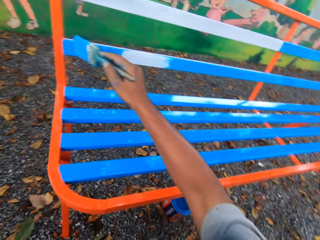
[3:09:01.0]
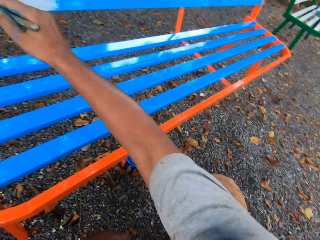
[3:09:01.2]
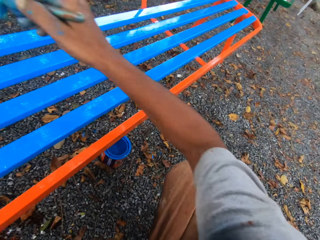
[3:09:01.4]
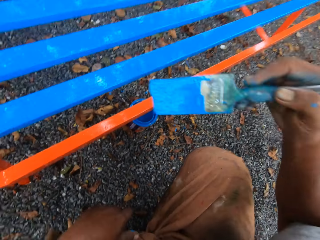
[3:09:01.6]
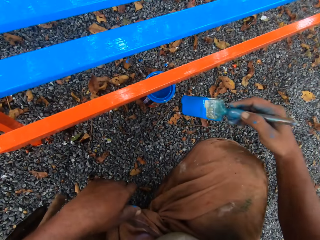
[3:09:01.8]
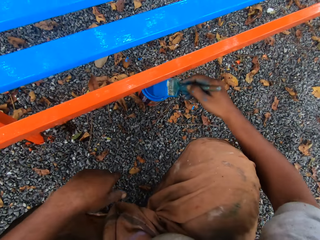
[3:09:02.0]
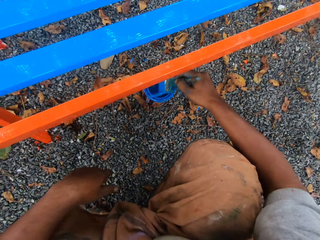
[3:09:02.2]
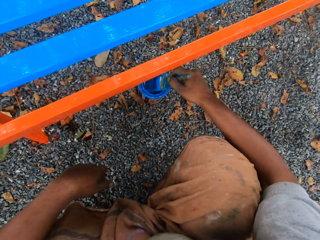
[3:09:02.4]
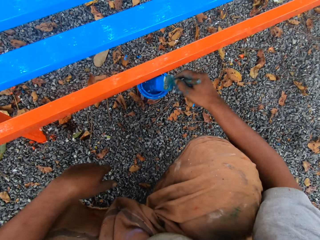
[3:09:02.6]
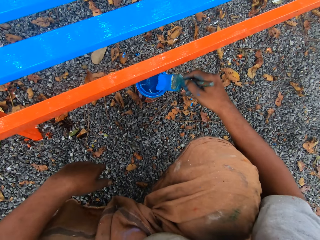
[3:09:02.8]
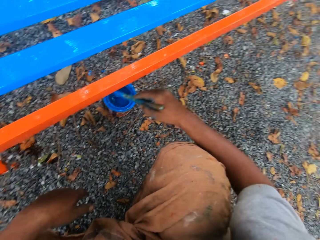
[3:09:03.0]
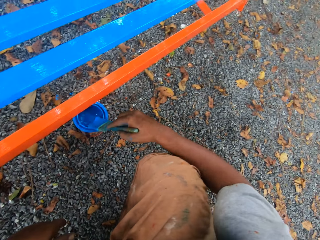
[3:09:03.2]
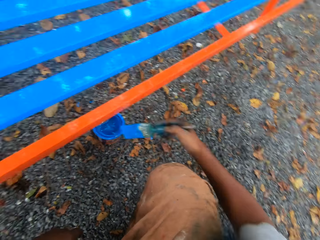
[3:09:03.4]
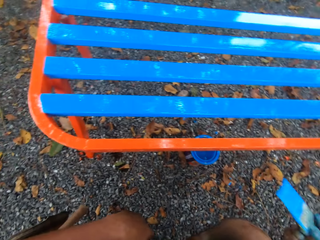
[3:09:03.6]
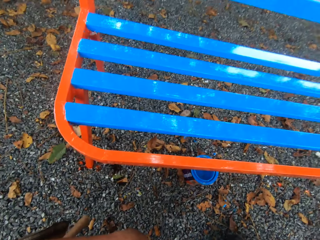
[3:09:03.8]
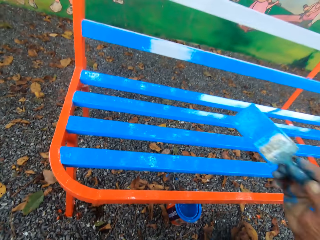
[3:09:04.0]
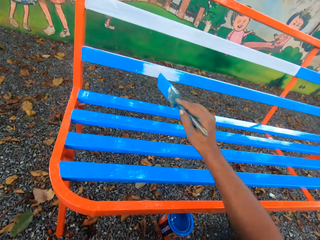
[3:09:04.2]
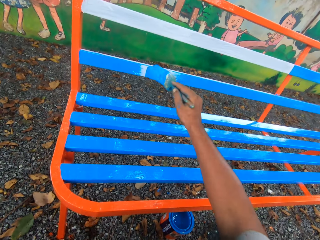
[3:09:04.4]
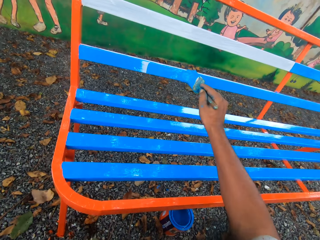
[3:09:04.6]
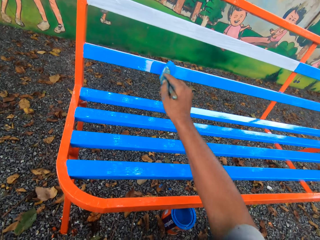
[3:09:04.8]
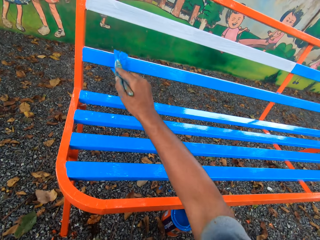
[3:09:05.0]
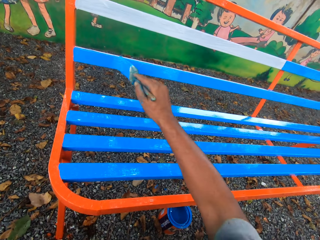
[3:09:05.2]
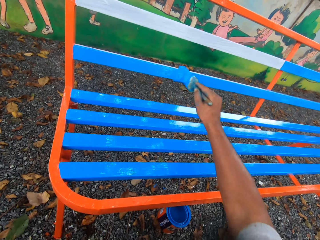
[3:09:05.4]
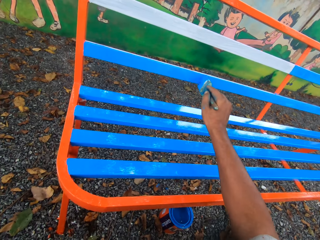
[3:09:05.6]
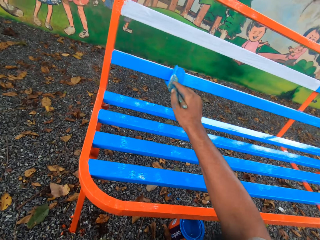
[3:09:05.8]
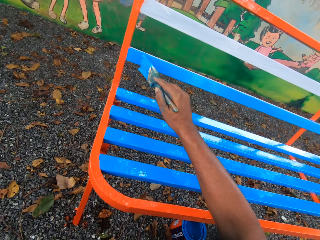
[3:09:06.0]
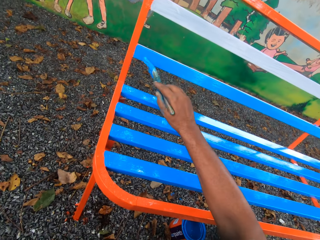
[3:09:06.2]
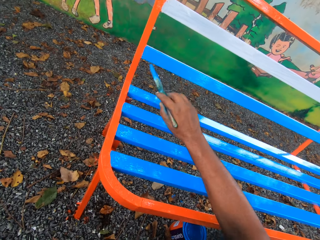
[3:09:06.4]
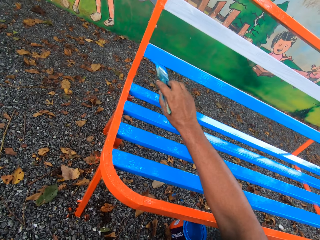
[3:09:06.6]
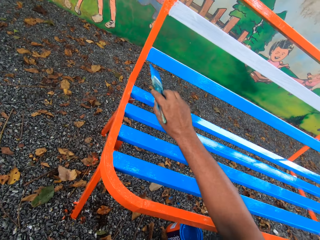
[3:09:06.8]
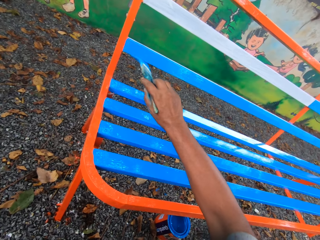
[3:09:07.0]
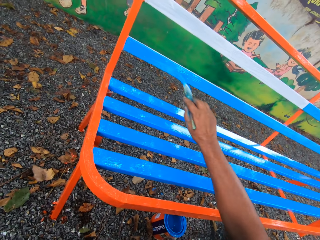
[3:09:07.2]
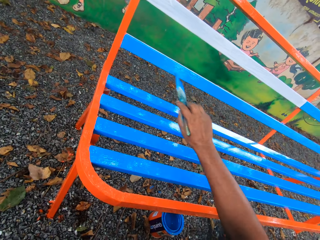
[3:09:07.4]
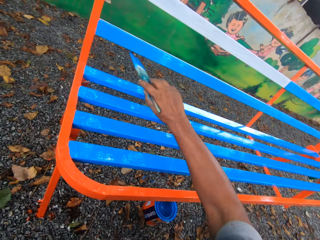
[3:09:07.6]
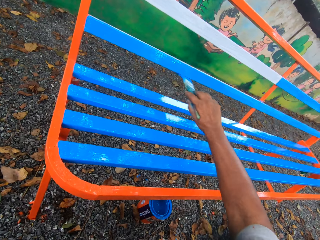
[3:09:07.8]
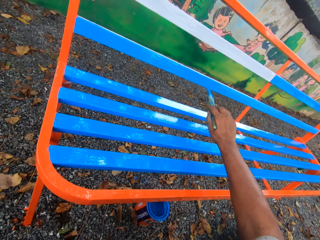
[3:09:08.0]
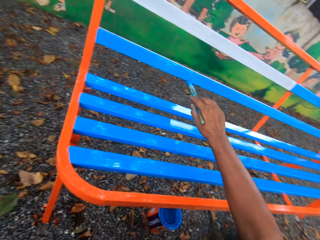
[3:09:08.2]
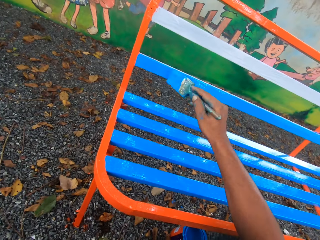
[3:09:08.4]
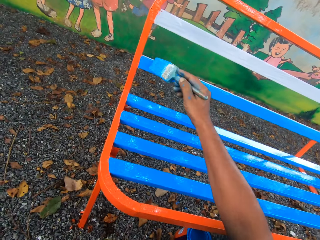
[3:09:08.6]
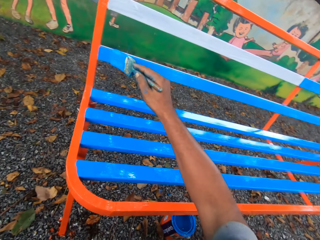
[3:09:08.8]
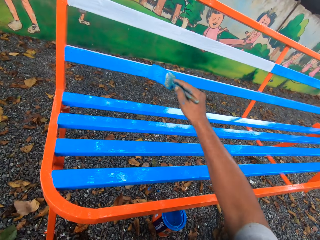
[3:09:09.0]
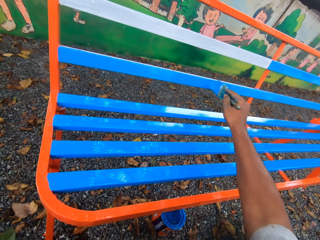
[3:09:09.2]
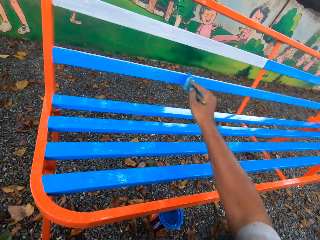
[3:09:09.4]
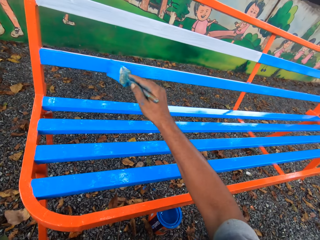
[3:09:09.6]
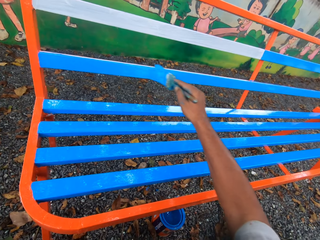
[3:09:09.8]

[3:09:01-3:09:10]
The camera wearer dips the paint brush in his right hand into the container of paint on the floor. He cleans the paint brush with the mouth of the paint container. He paints the chair with the paintbrush in his right hand.

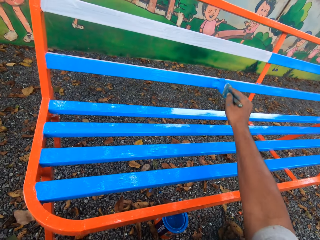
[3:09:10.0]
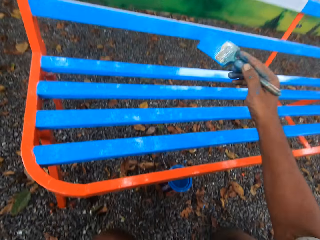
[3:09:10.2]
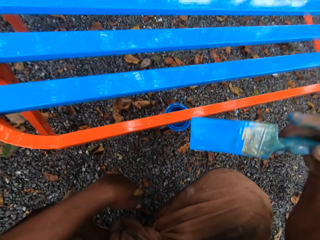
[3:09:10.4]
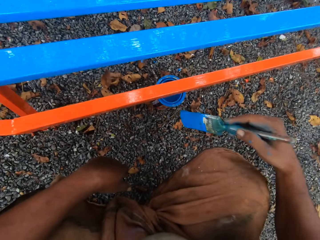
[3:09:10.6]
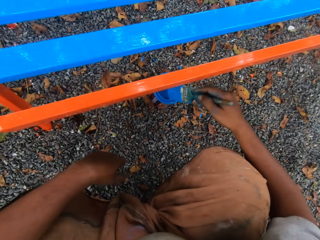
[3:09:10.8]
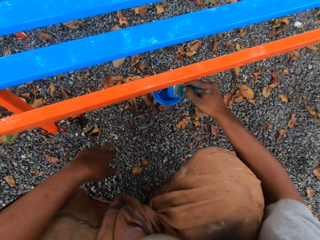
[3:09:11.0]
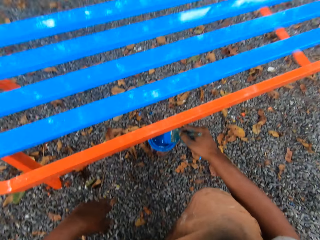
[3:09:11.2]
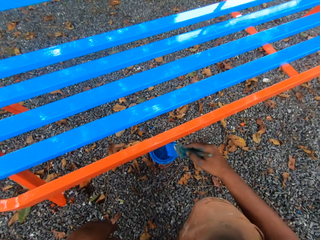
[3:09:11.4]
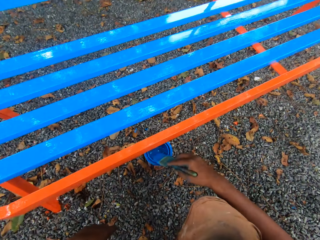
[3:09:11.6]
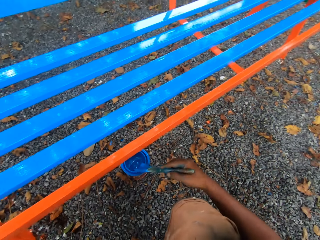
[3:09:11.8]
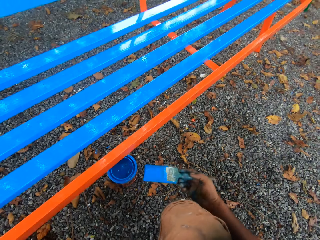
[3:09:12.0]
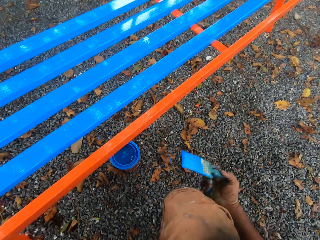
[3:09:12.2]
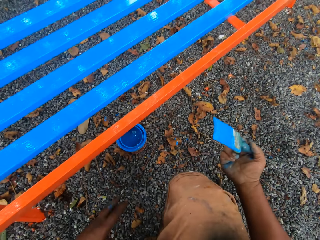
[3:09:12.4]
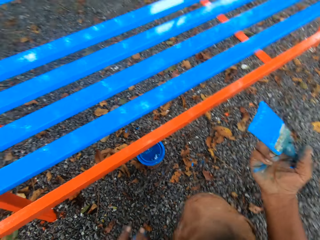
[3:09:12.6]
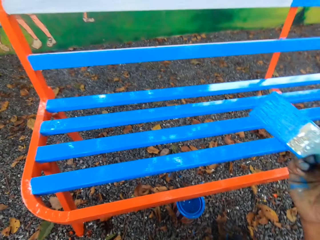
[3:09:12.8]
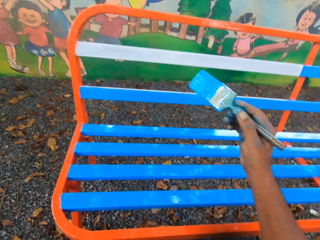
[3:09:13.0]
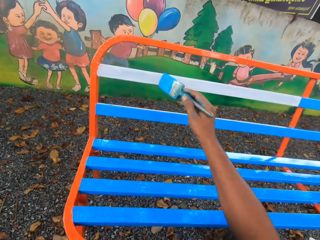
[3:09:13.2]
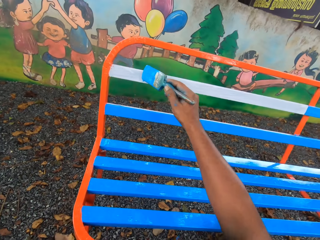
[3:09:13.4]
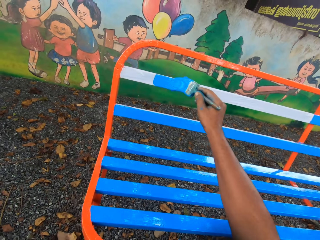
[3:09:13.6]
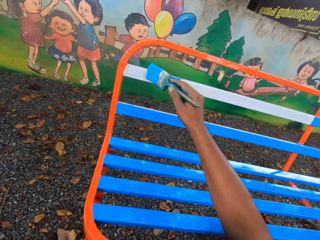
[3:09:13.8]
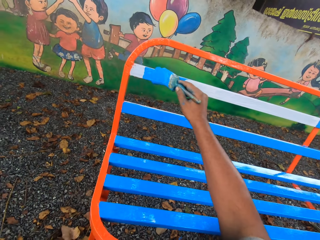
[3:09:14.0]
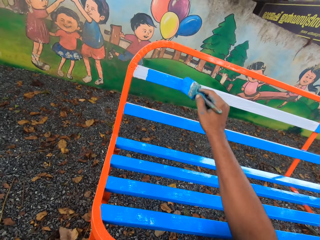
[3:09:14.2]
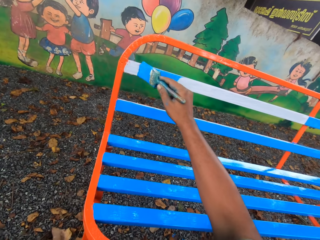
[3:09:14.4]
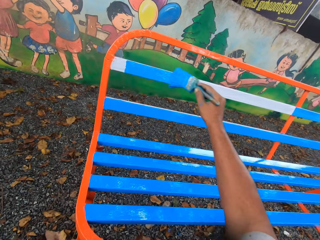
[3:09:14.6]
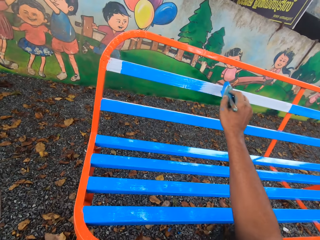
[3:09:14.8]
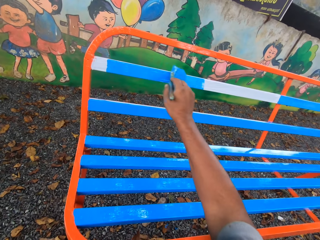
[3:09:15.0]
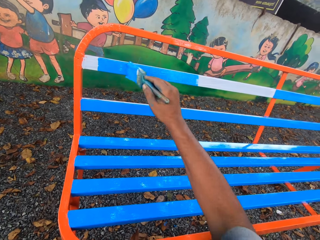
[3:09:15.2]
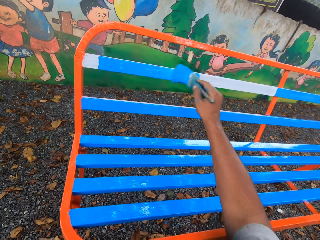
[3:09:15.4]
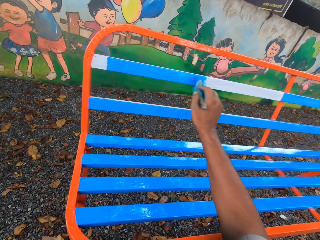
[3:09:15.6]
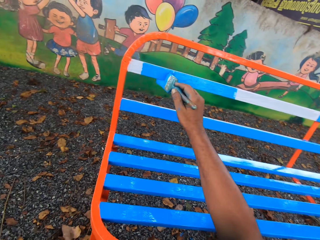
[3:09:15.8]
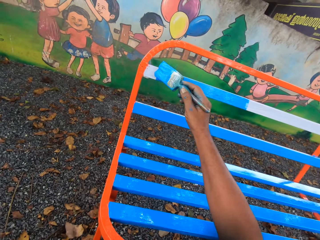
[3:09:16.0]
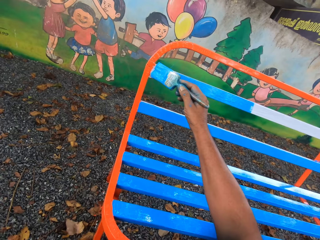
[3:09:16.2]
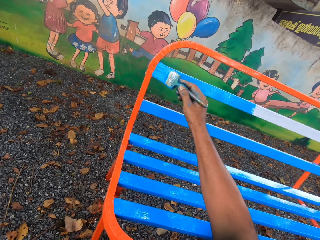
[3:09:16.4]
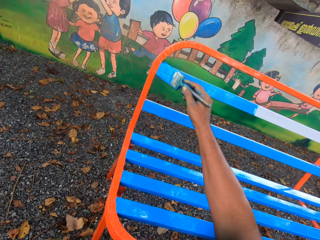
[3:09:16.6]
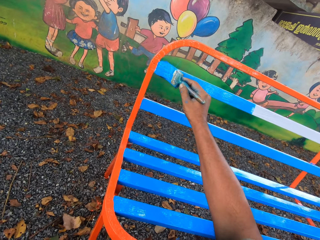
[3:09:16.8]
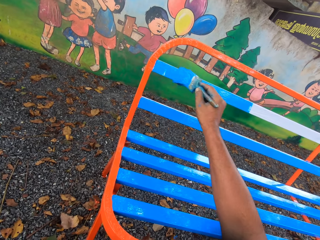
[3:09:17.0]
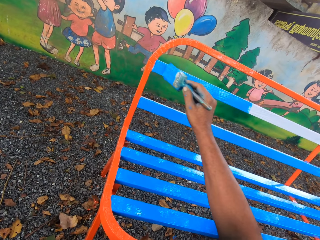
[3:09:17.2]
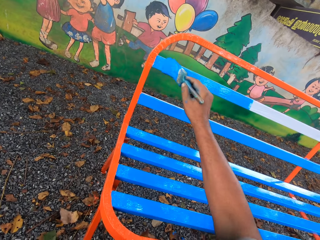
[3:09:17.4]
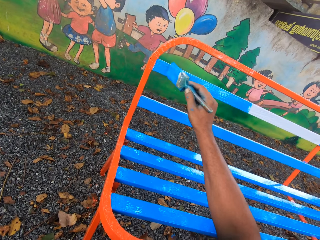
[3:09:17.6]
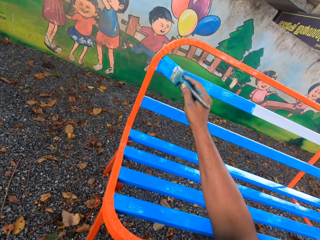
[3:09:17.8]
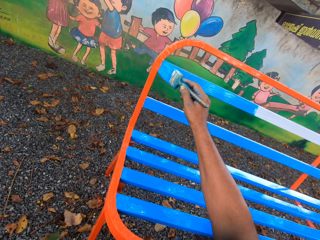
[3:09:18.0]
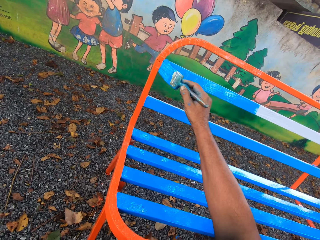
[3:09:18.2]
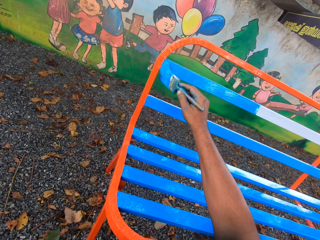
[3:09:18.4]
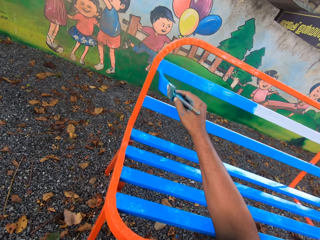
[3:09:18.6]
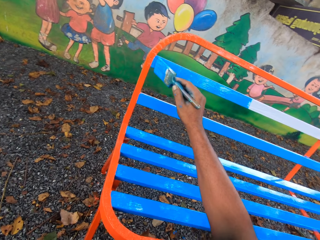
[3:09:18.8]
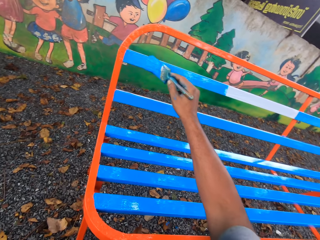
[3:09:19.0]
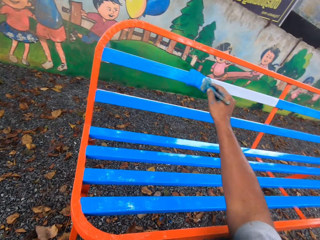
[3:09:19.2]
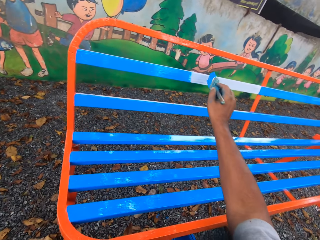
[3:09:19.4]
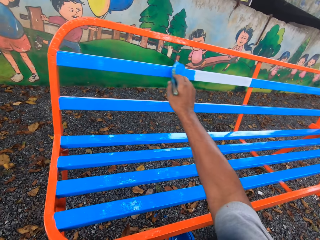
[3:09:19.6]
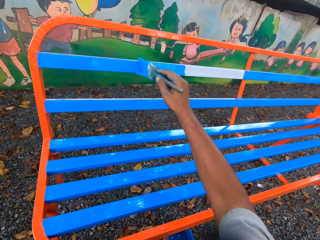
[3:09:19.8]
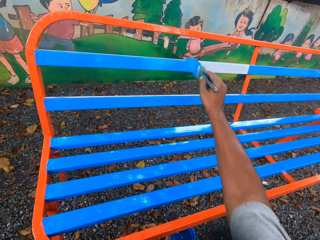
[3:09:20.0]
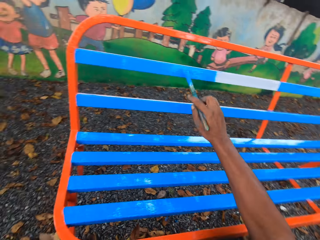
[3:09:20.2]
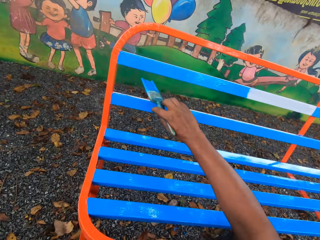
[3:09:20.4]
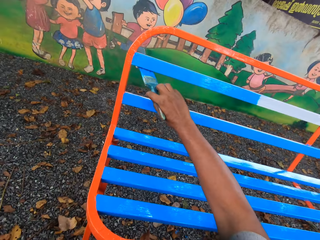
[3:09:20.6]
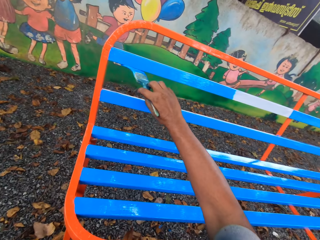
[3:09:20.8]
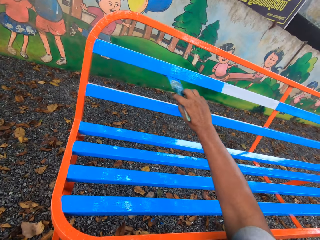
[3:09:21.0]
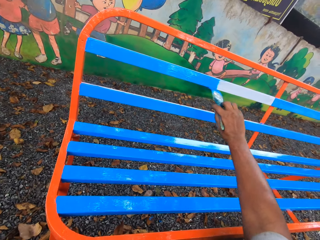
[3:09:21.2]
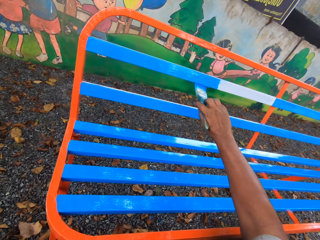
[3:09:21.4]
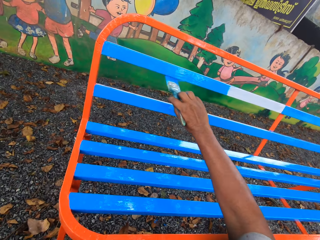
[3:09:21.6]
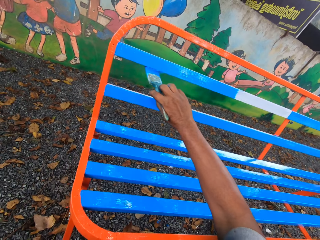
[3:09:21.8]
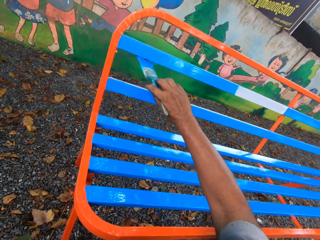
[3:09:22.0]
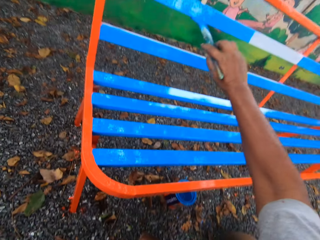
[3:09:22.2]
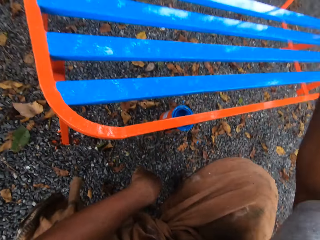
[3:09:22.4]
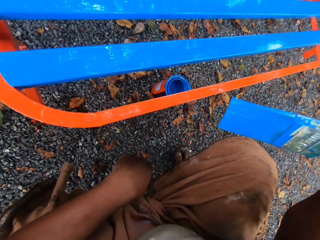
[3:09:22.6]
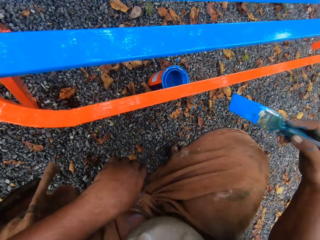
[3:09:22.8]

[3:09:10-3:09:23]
The camera wearer dips the paint brush in his right hand into the container of paint on the floor. He cleans the paint brush with the mouth of the paint container. He paints the chair with the paintbrush in his right hand.
